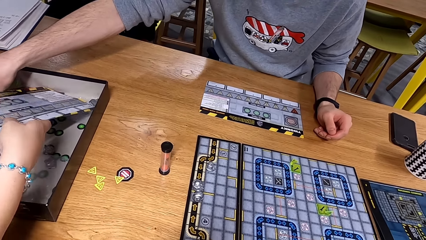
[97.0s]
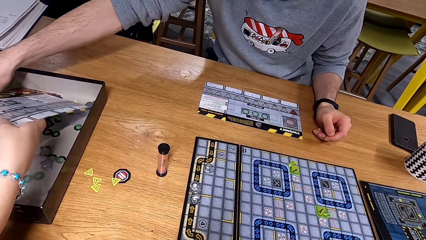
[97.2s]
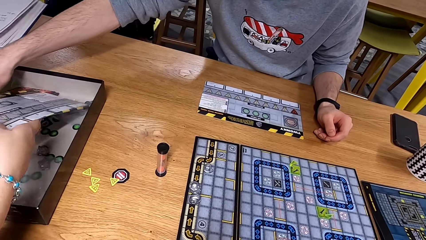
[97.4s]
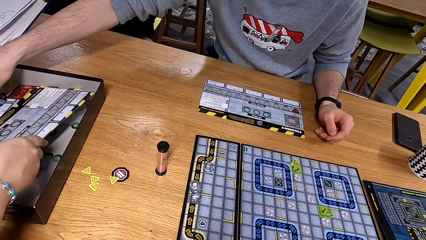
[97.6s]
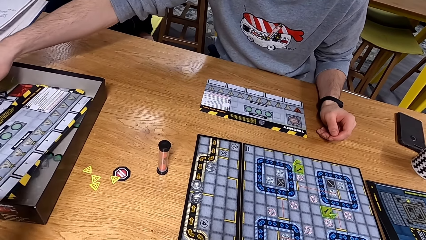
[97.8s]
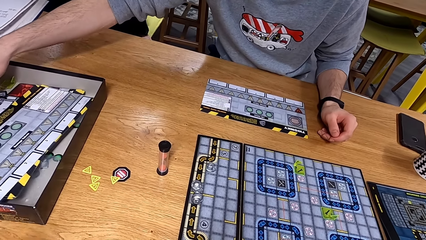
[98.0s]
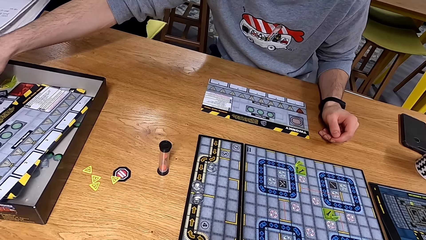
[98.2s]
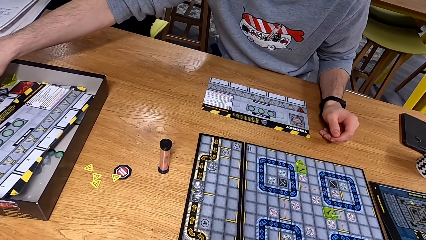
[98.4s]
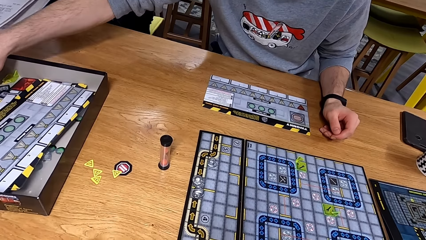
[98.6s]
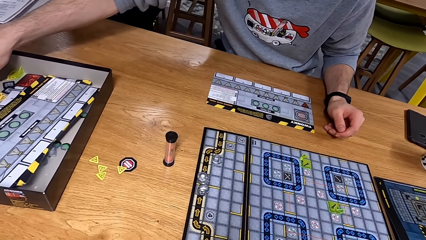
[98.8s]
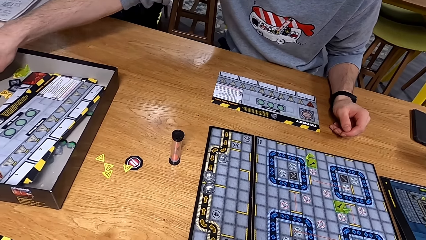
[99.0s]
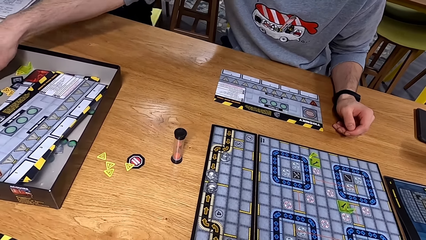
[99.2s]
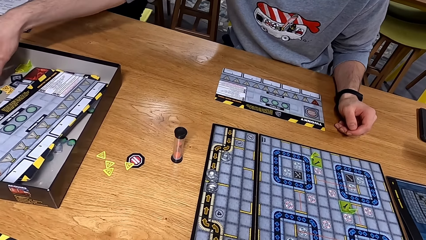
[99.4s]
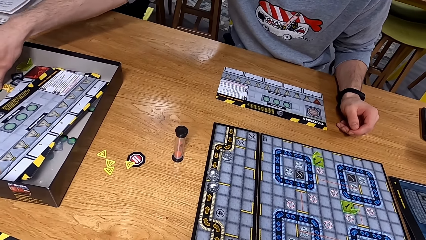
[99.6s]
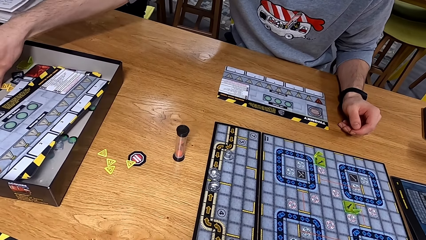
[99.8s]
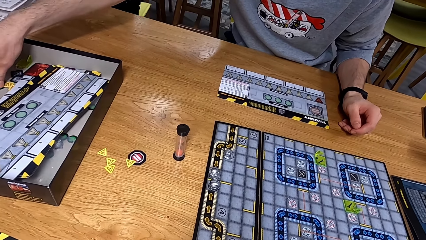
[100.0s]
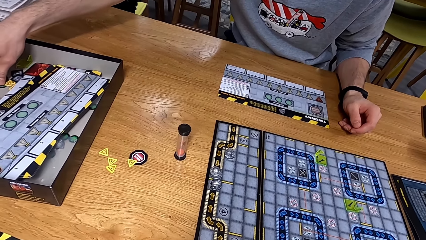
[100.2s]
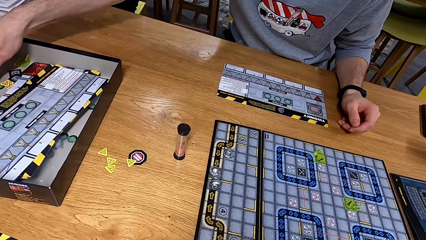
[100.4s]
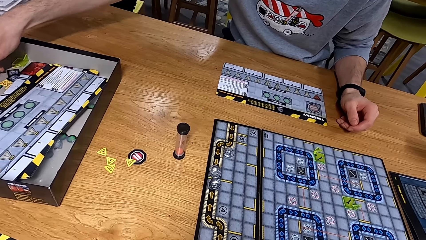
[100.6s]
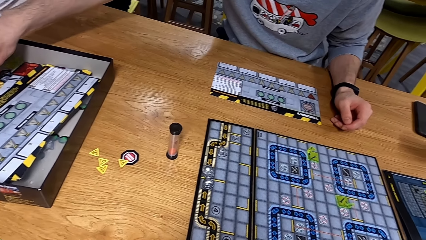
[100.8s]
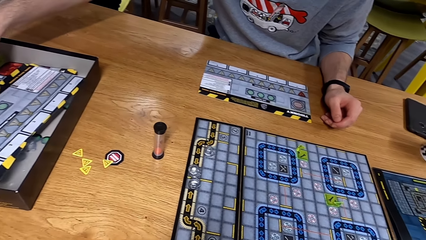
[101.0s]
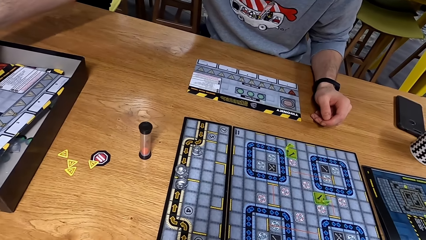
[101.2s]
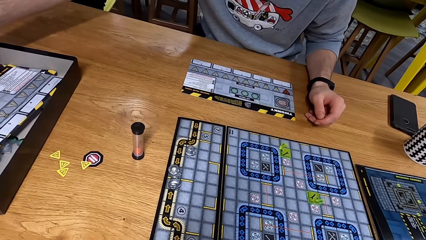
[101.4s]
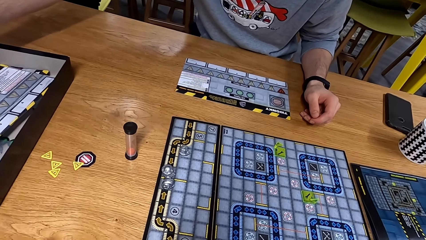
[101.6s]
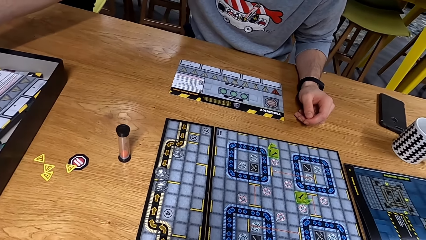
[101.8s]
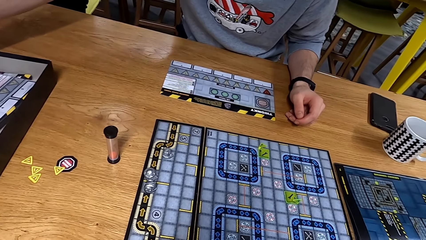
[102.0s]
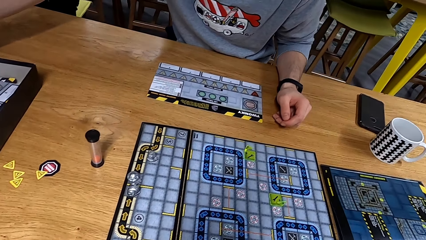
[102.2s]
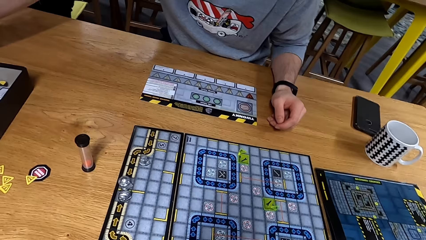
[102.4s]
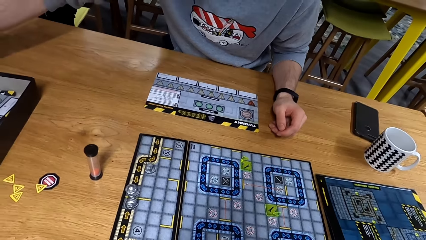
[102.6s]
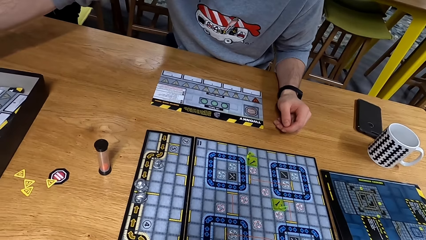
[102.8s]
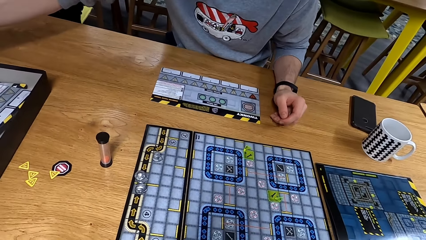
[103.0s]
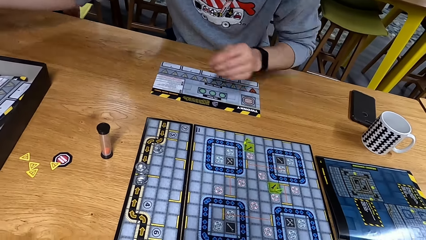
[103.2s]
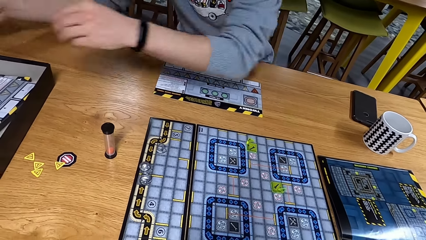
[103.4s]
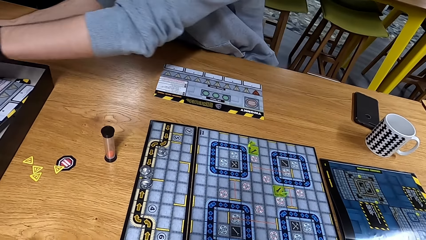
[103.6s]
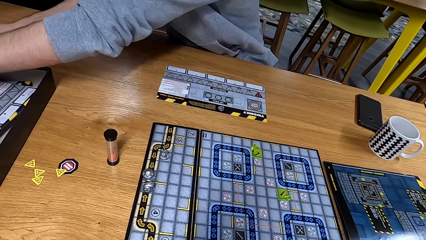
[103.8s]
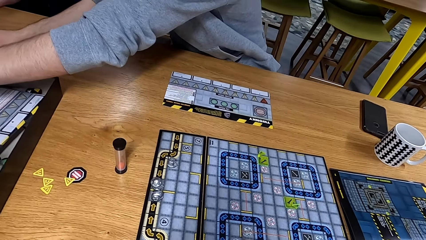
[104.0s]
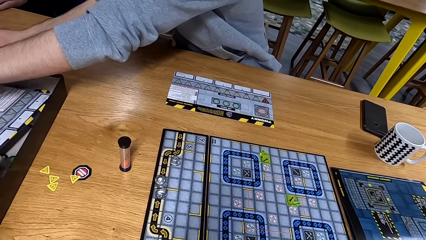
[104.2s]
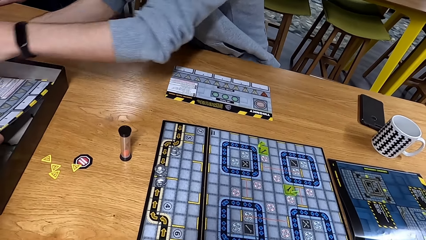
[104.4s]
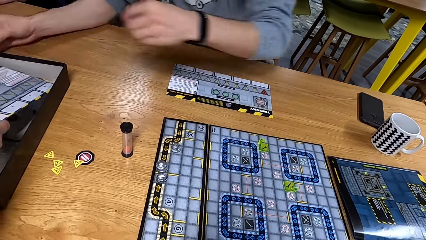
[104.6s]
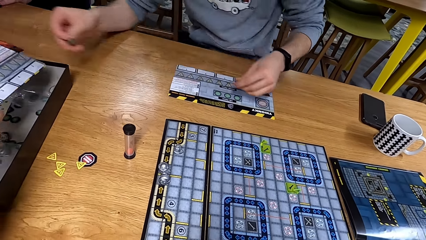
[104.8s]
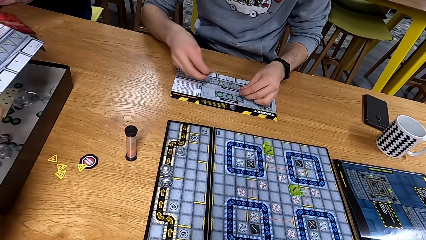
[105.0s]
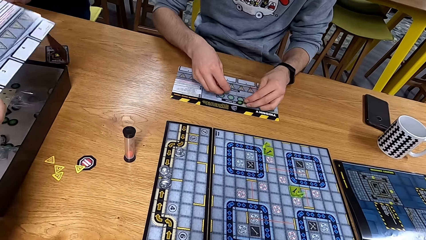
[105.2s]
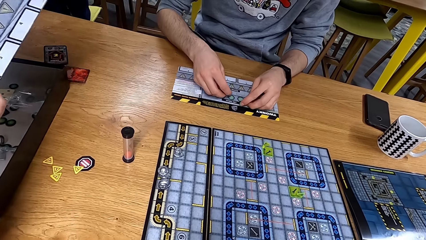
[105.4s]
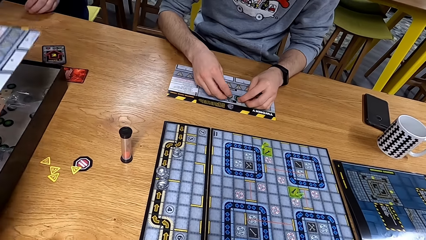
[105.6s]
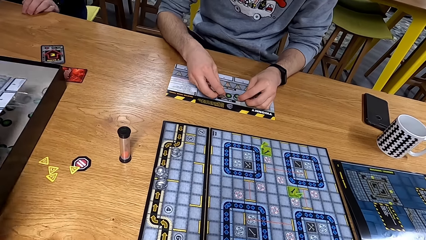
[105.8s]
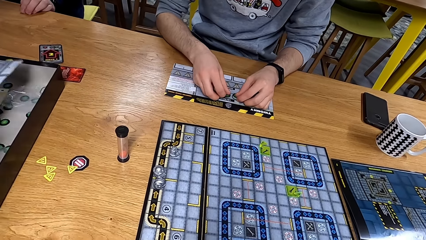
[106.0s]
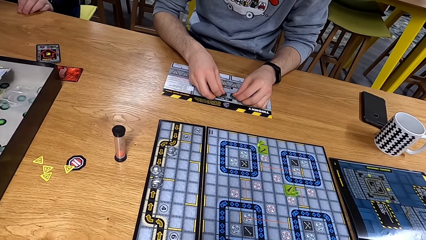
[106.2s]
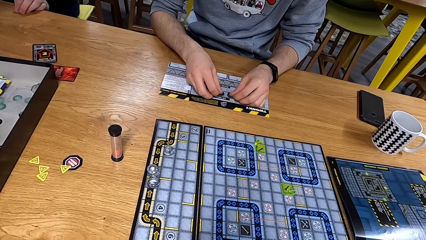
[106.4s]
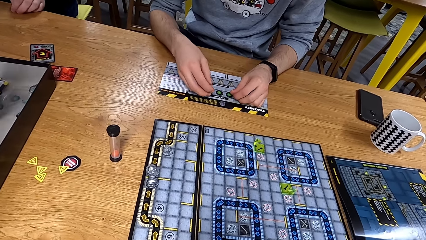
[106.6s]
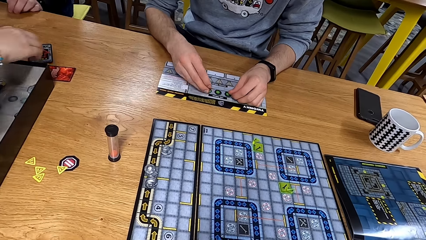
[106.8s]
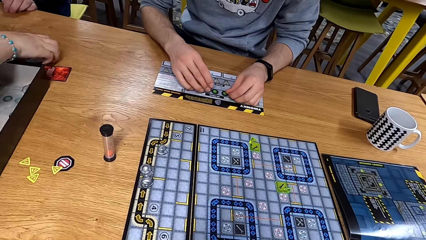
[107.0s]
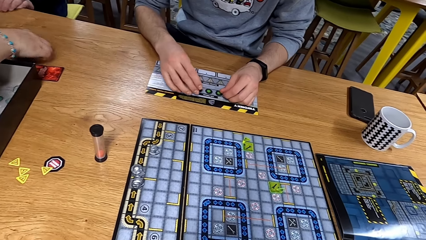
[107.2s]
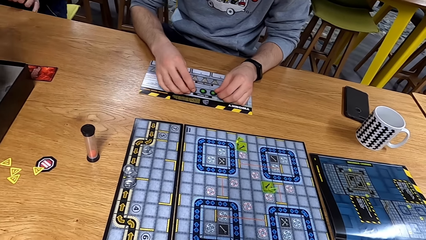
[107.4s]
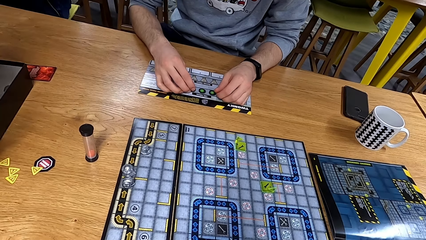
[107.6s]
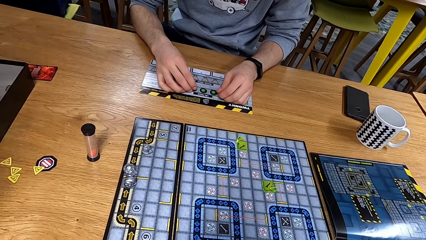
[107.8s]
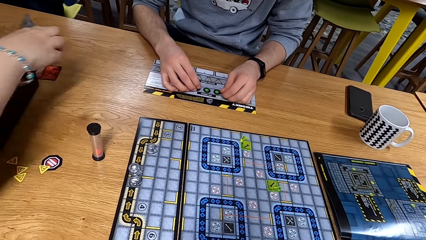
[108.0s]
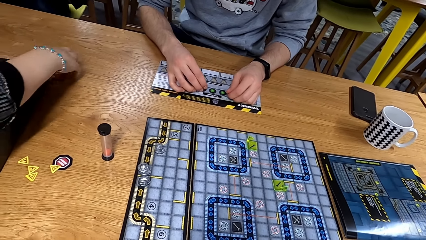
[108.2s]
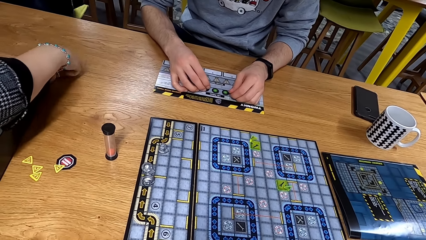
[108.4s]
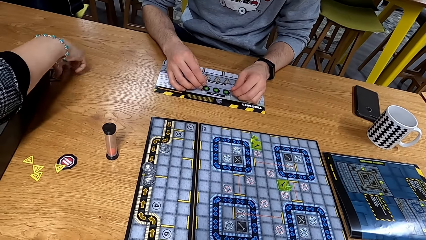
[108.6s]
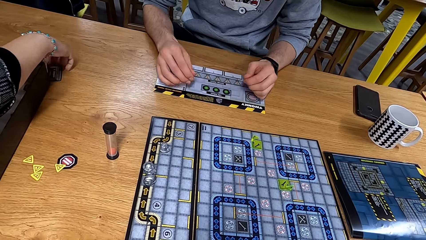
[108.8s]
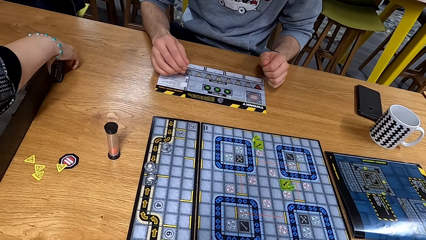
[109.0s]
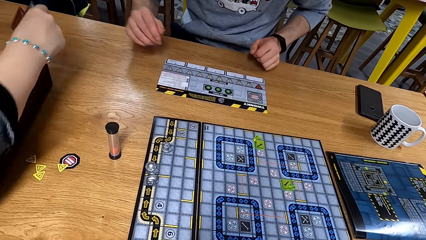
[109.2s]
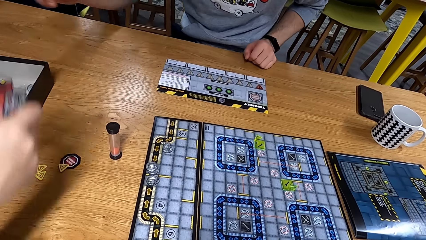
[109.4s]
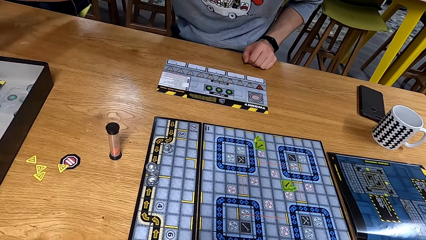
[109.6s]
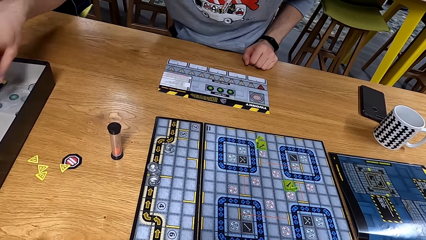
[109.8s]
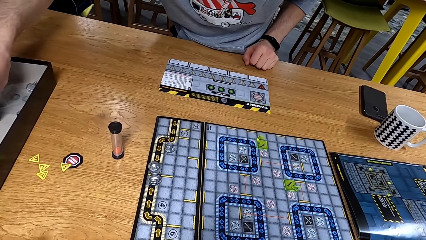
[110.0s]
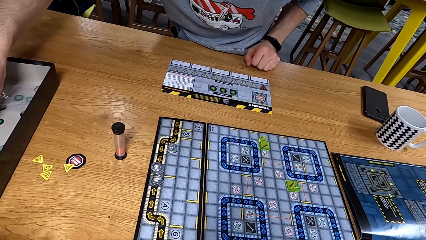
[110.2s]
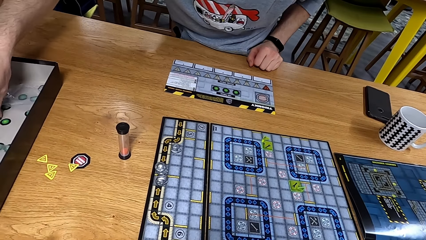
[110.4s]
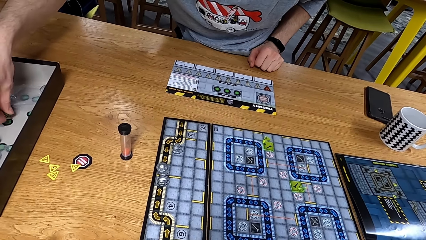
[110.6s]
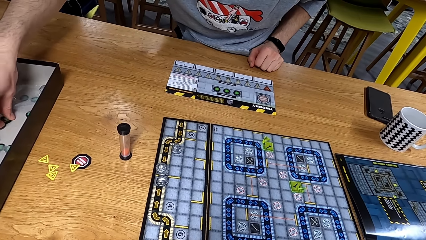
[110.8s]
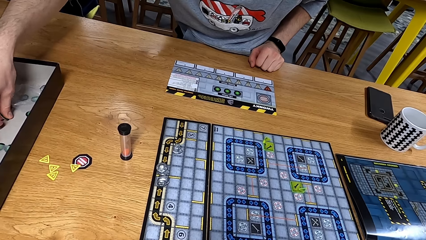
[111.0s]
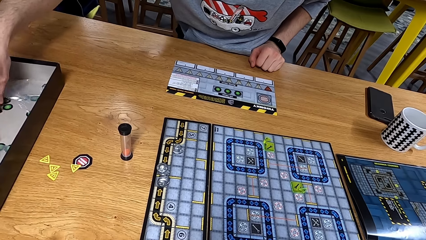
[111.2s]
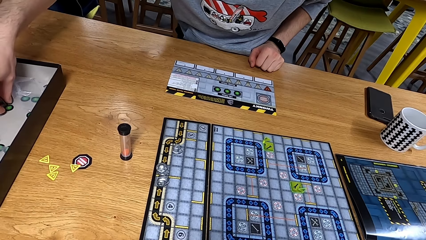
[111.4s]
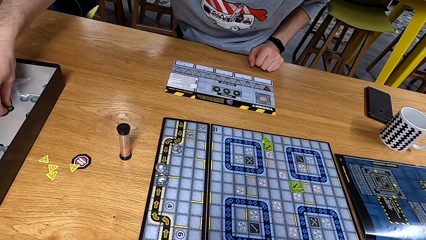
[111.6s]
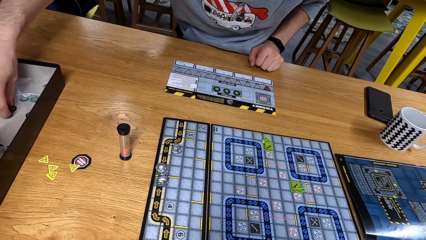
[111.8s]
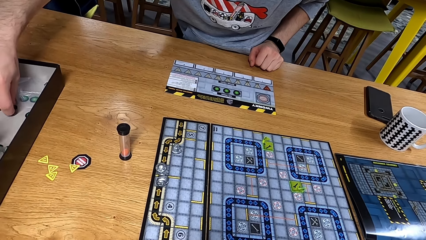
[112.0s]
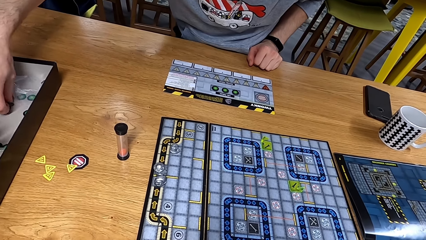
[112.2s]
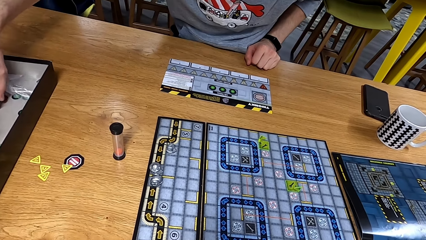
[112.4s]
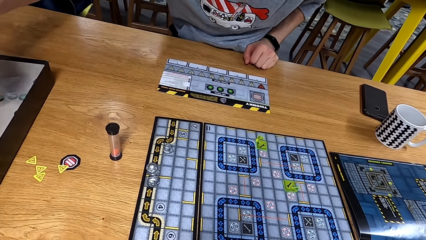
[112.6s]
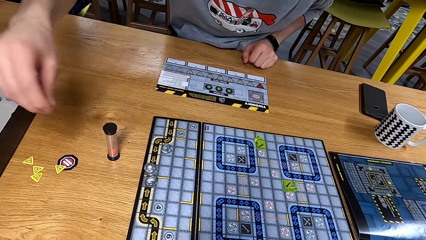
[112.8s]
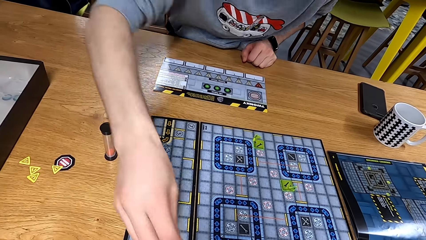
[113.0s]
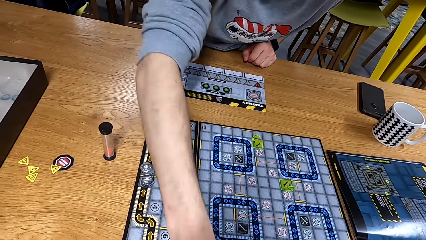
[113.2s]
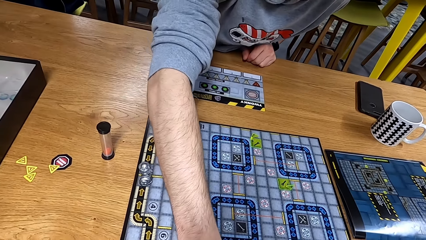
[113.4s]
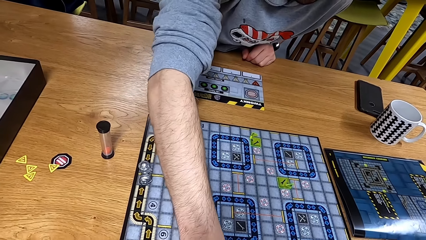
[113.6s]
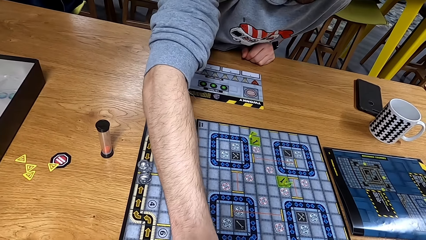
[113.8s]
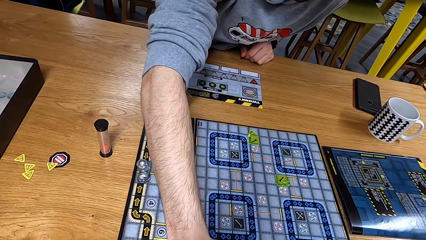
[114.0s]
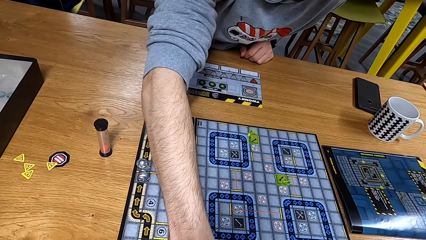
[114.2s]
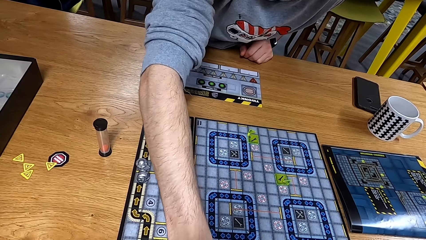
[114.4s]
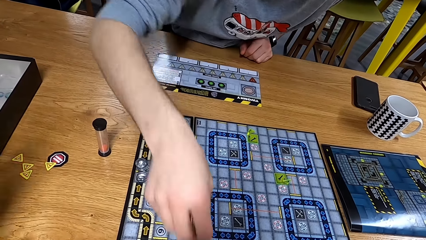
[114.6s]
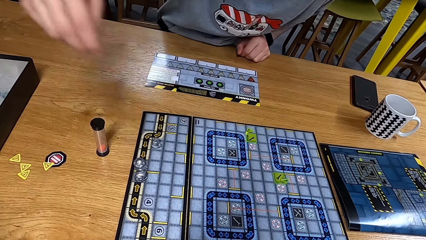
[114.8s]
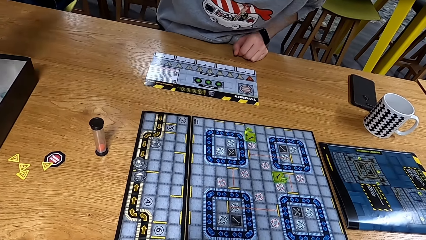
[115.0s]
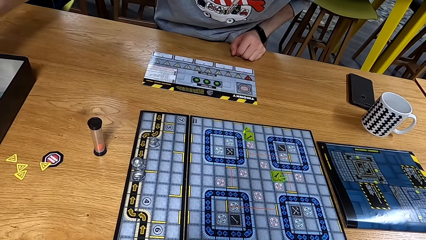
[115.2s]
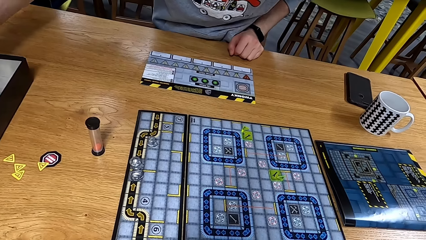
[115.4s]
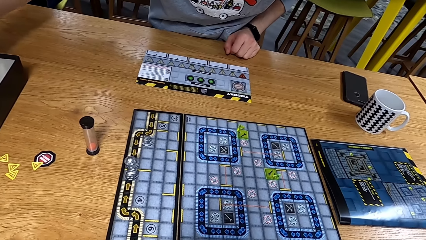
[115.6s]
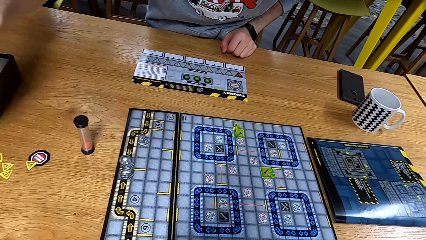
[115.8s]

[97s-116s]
A man picks up something.
